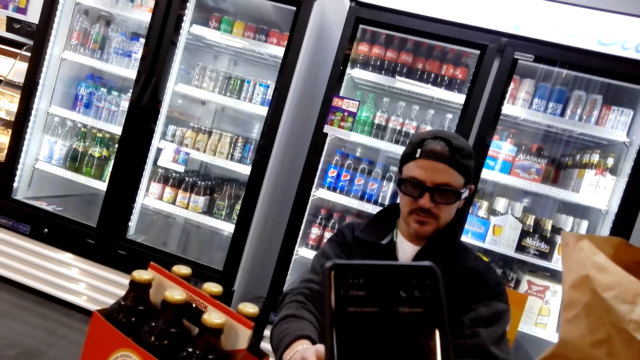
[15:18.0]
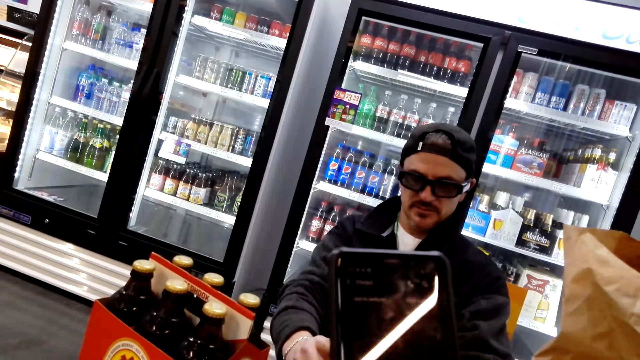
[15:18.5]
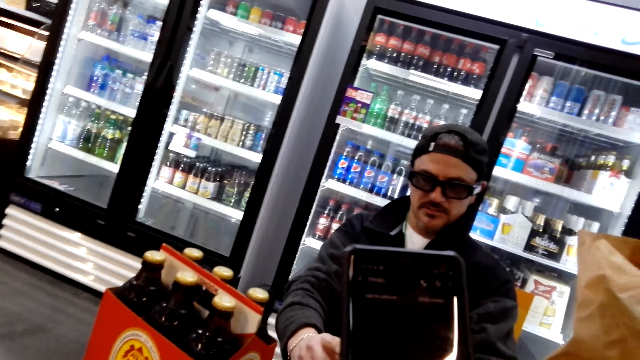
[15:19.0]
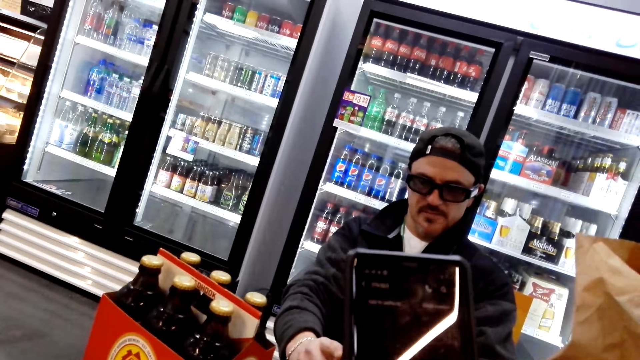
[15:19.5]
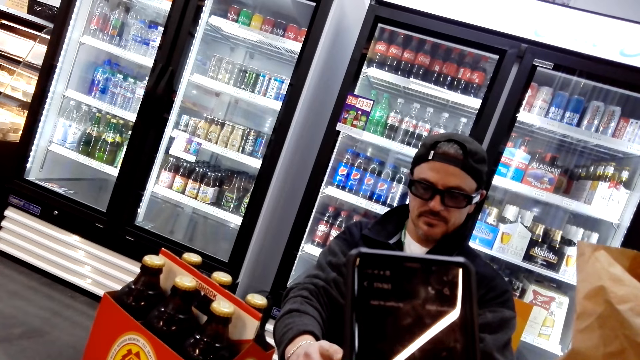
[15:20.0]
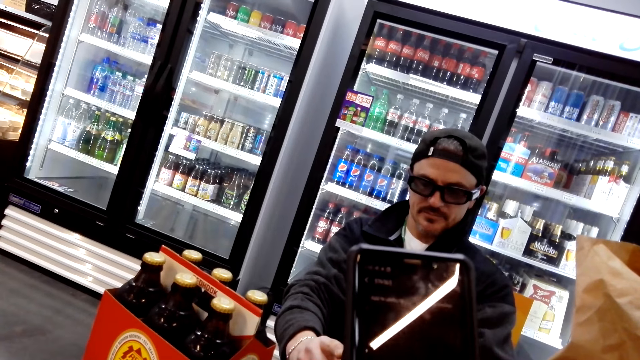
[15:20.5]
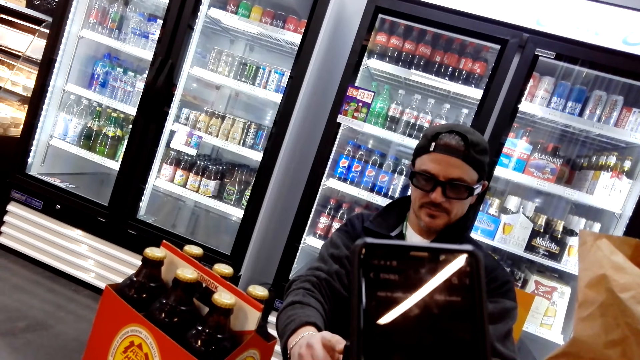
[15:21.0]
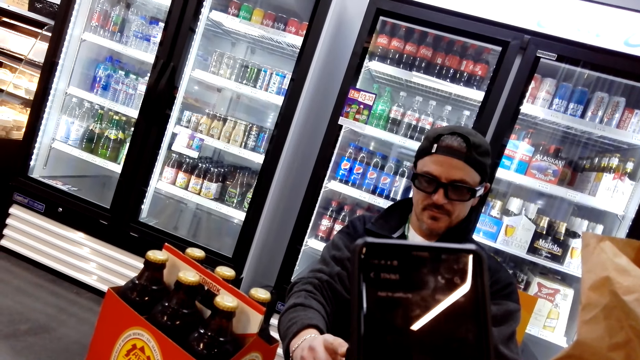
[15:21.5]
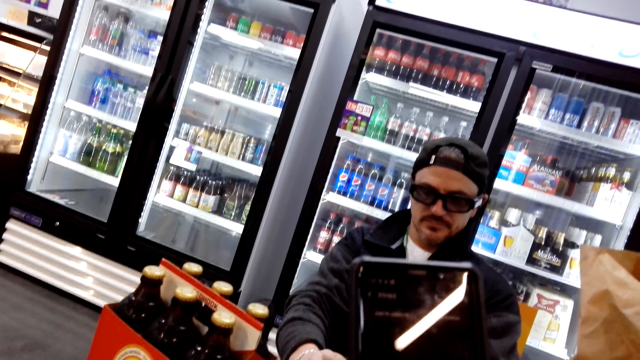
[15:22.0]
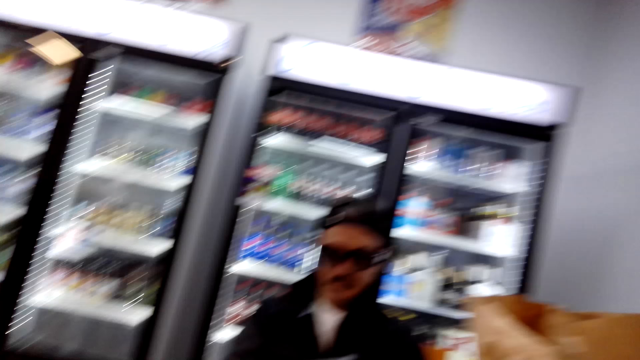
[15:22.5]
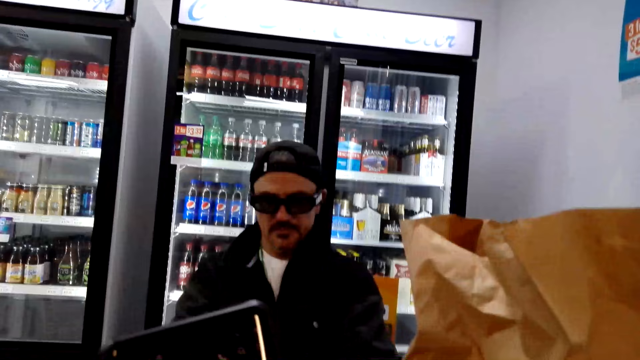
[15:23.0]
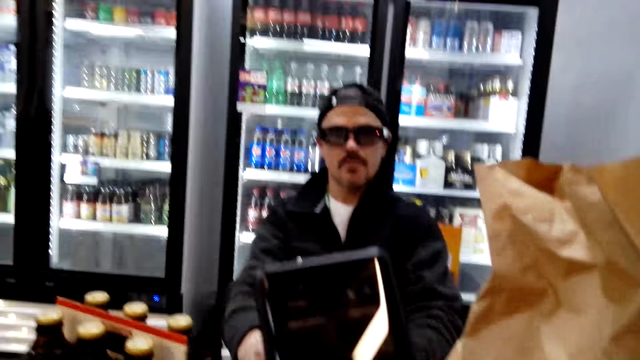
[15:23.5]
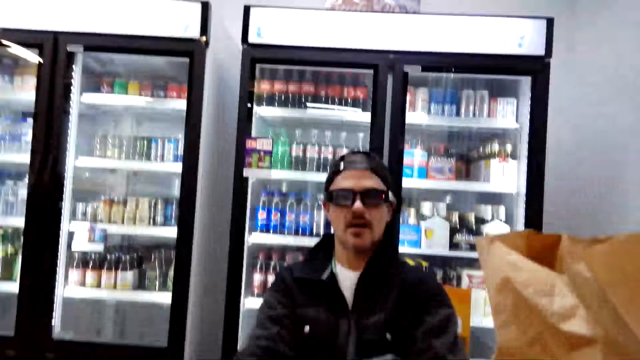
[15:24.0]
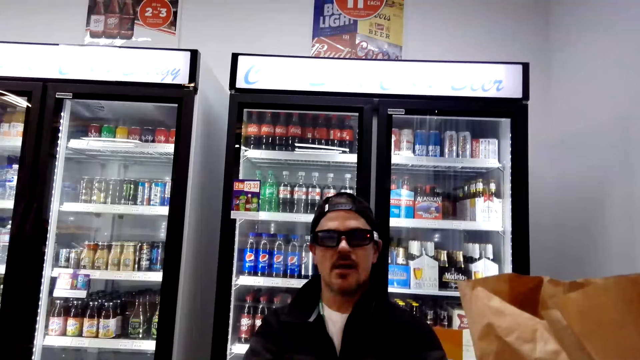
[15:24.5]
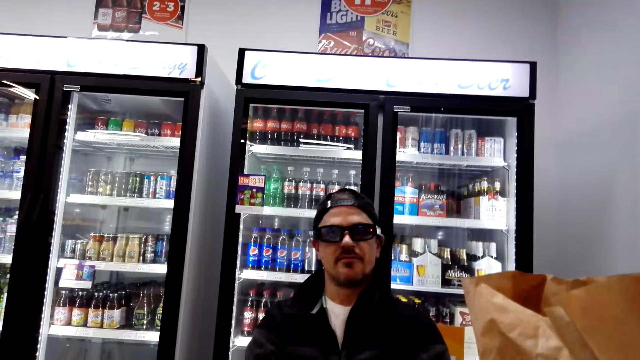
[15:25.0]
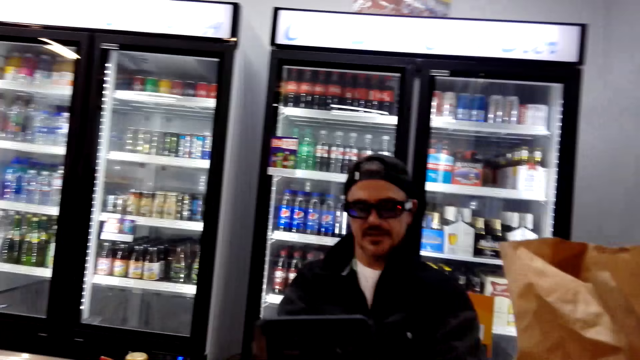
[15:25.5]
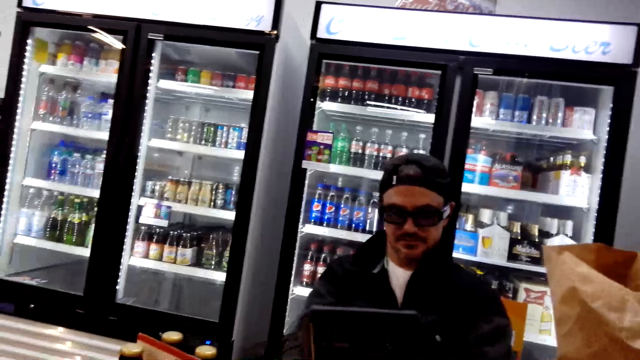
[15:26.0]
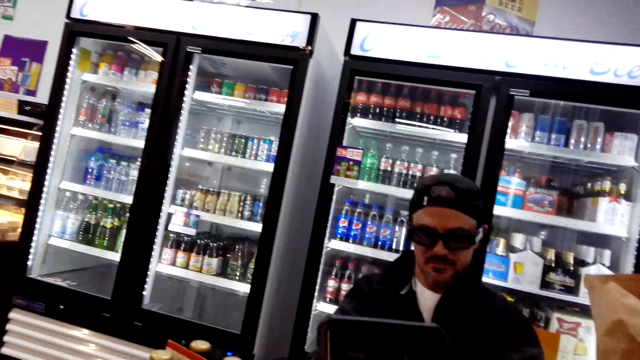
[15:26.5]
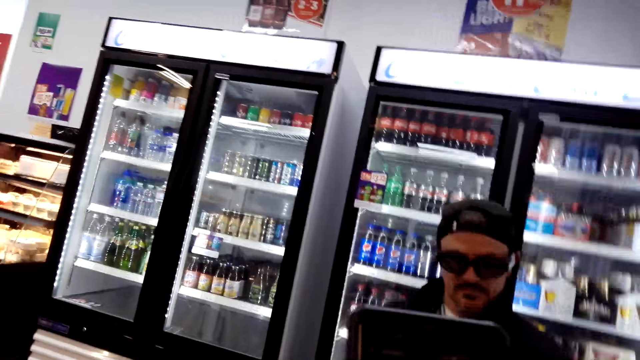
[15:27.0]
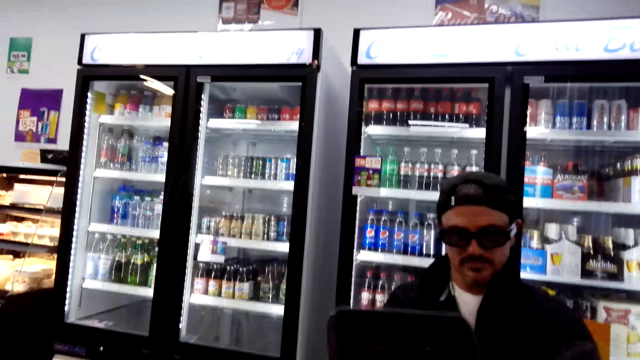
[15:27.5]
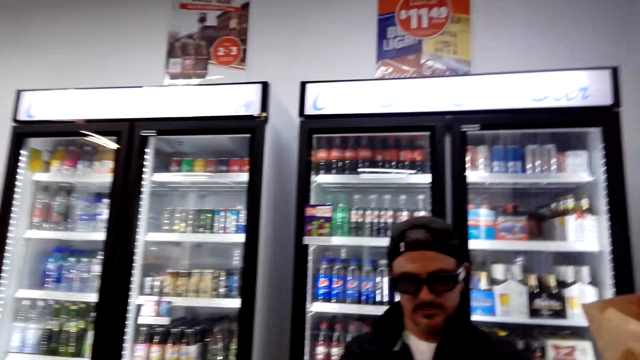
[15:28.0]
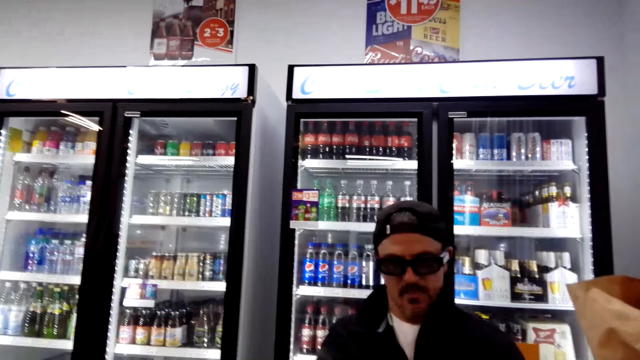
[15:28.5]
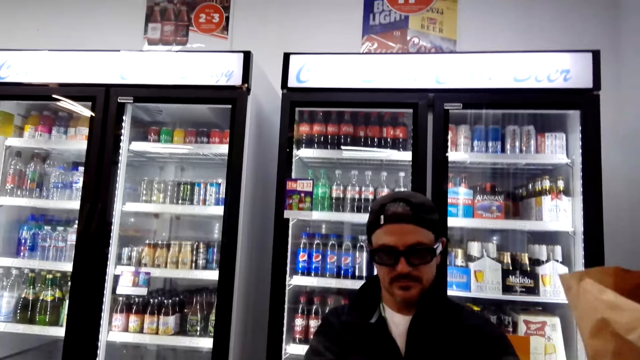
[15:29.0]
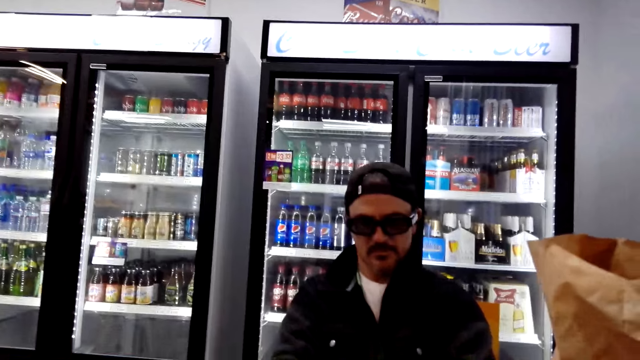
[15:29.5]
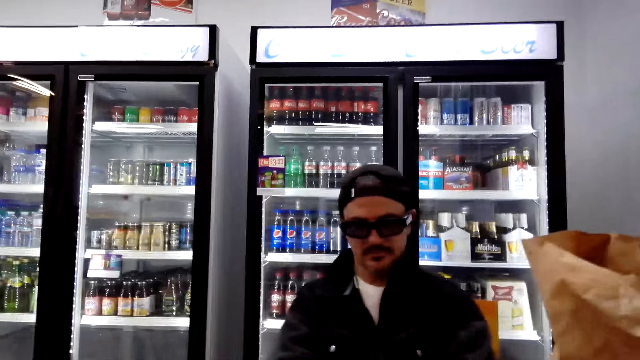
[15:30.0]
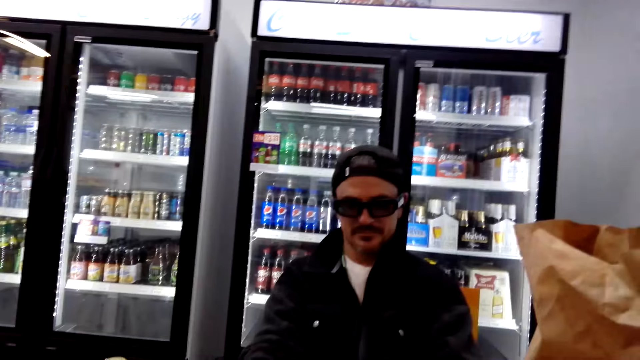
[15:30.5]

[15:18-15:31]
The camera wearer lifts a phone. They operate the phone. They look around. They operate the phone. They converse with the man. They operate the phone.

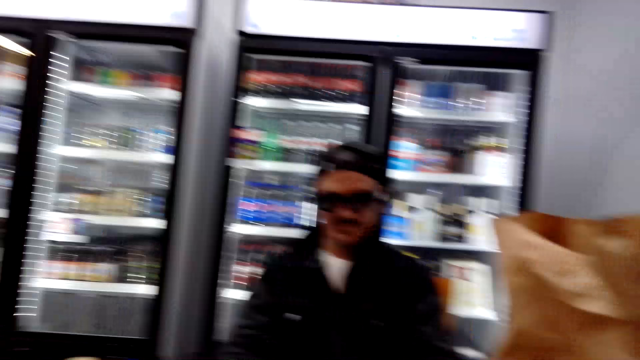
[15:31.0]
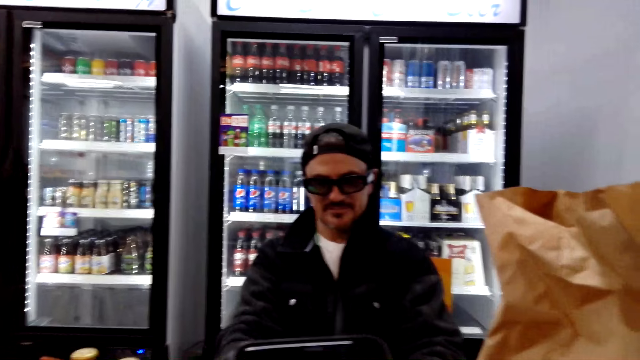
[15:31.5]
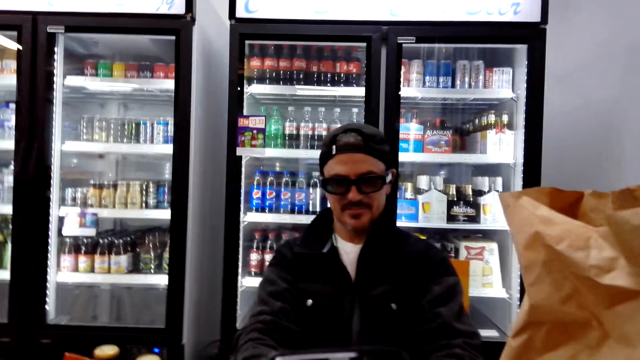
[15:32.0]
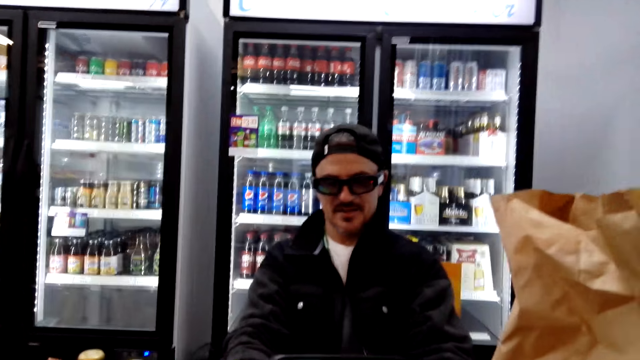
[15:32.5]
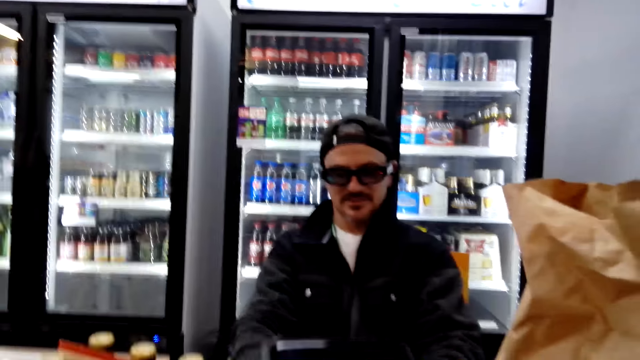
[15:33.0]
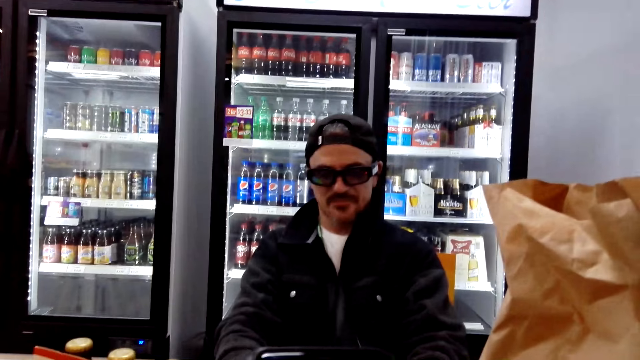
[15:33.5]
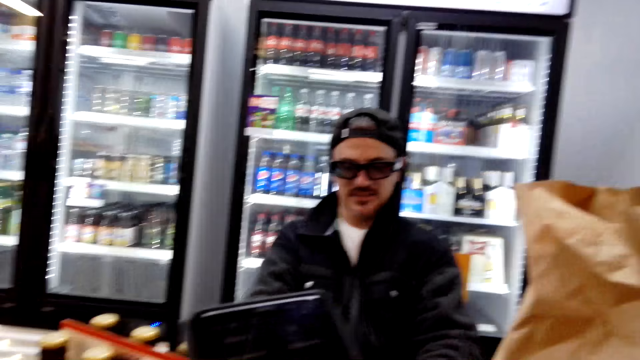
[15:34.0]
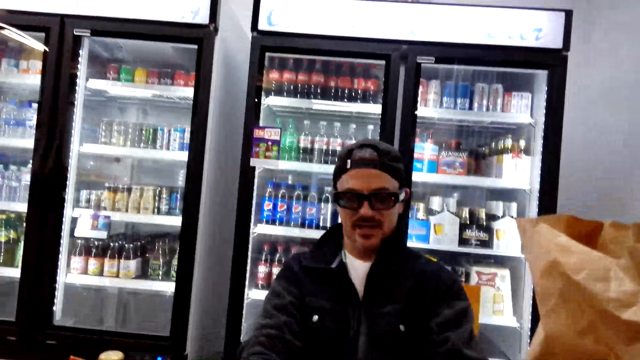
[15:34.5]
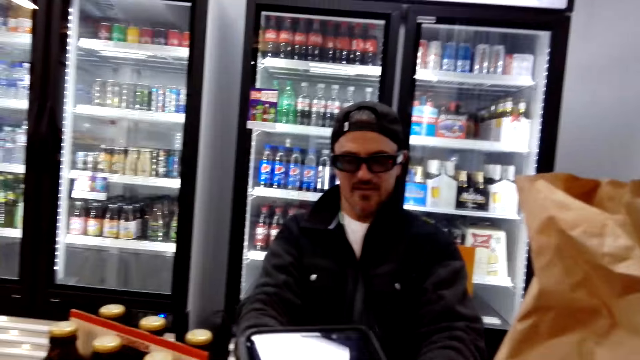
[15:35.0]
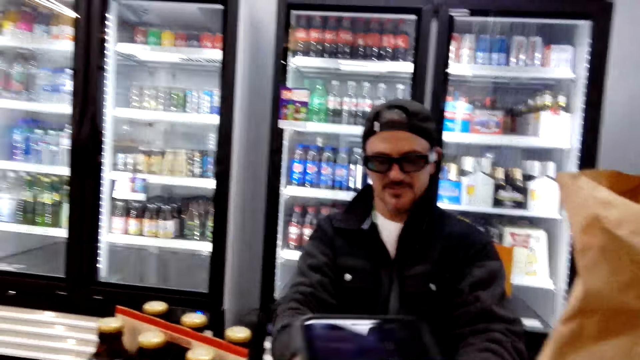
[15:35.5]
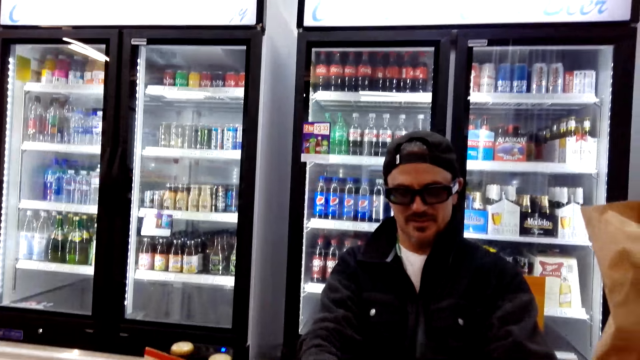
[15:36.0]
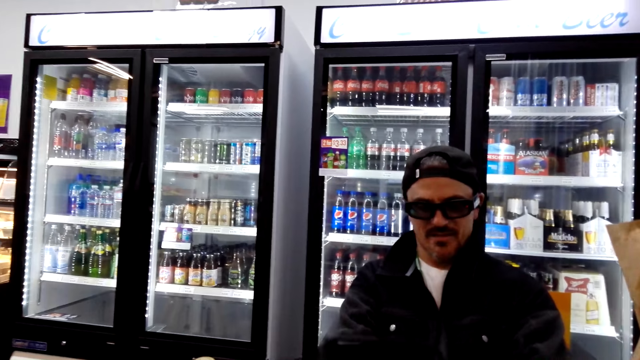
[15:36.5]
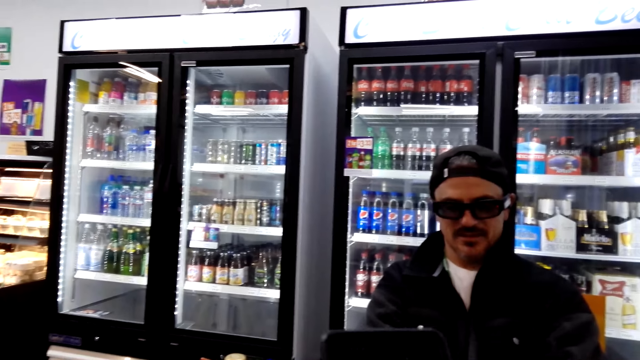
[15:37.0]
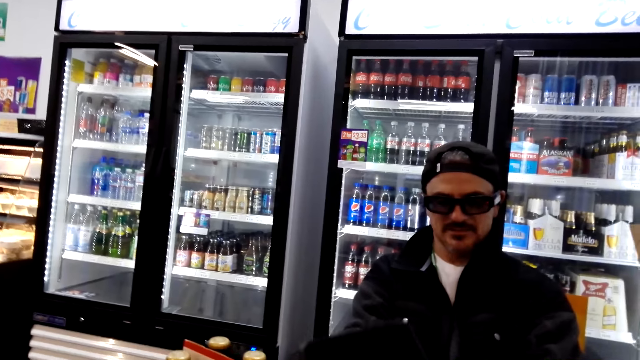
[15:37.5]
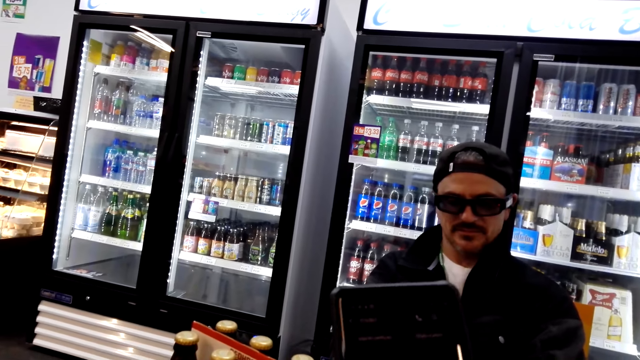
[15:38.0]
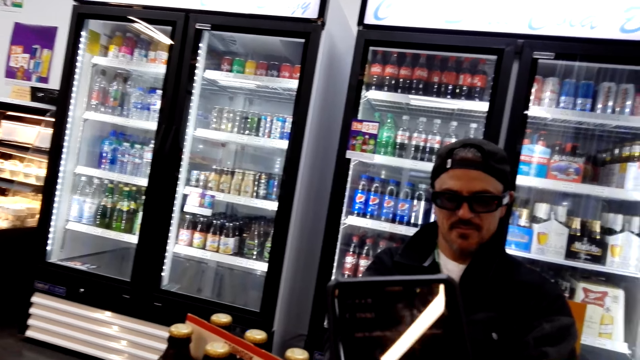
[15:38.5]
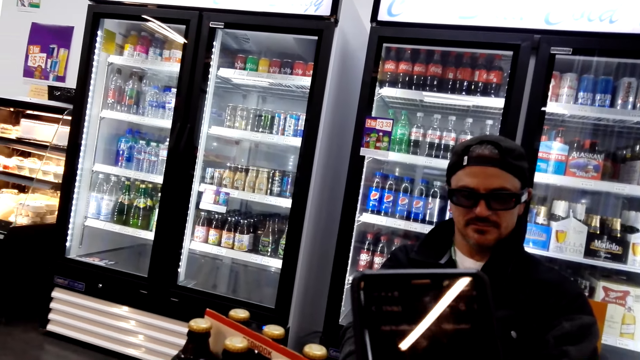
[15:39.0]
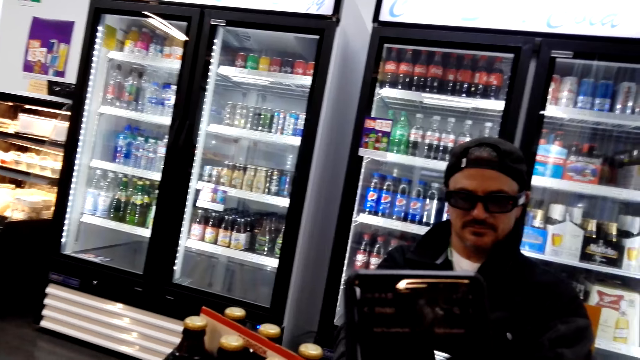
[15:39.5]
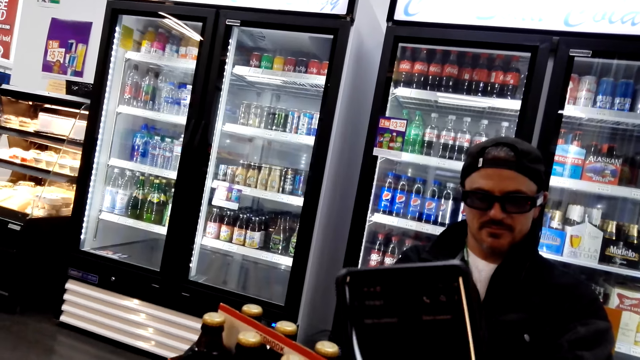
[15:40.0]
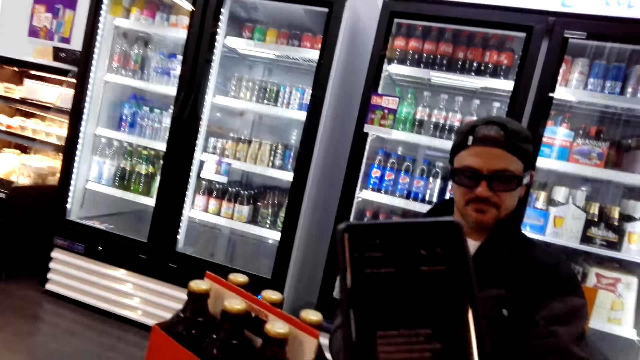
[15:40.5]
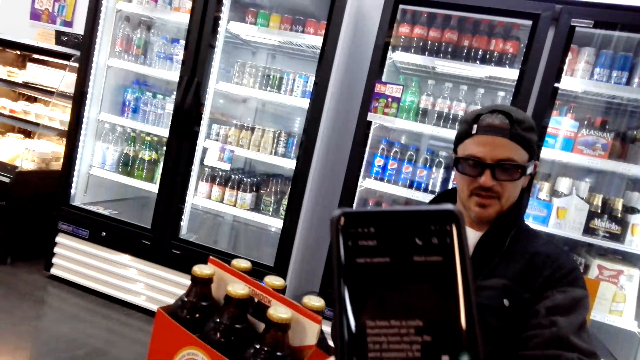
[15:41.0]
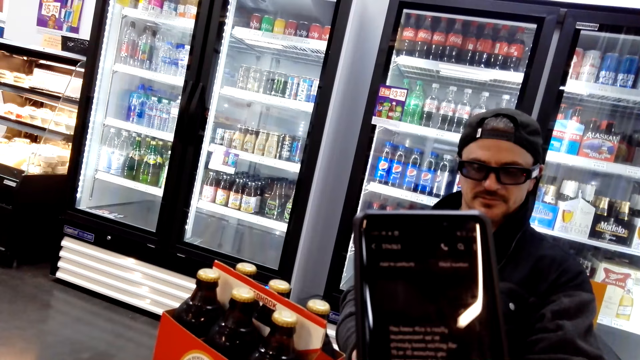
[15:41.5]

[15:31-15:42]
The camera wearer moves the phone. They operate the phone.
